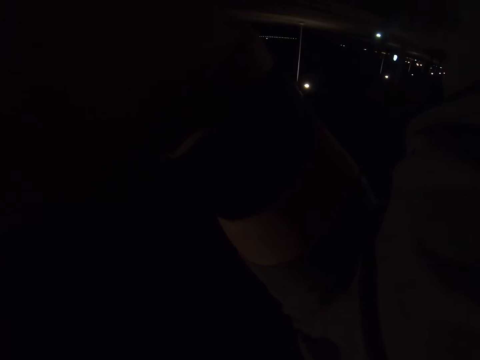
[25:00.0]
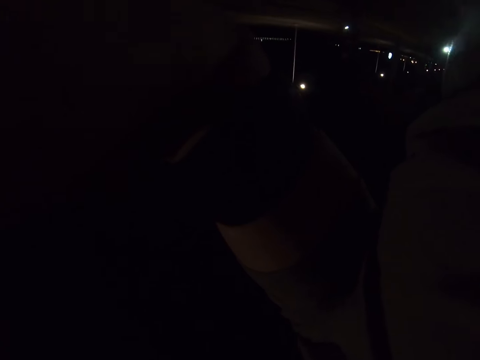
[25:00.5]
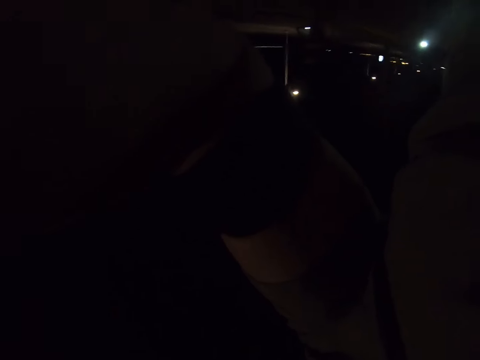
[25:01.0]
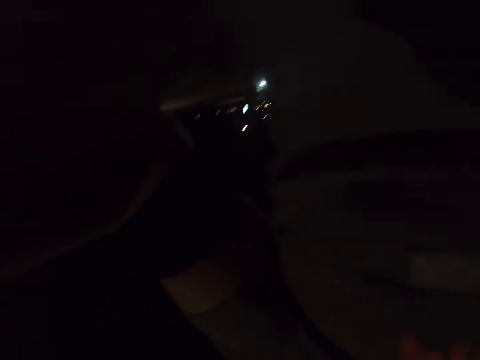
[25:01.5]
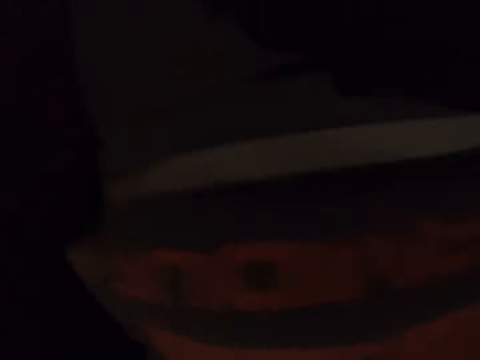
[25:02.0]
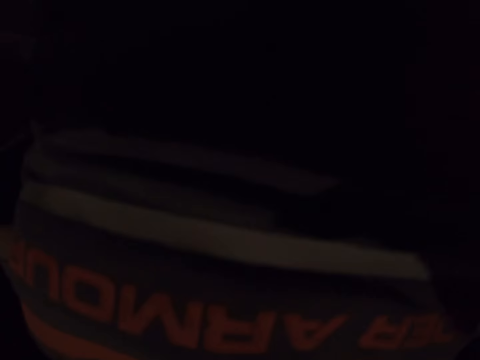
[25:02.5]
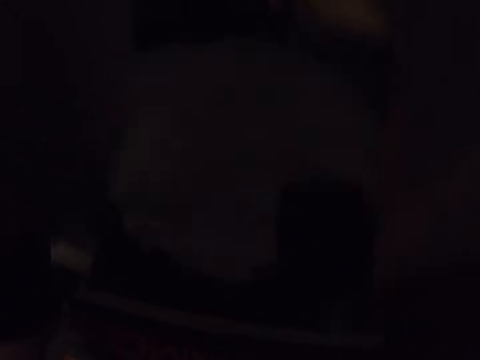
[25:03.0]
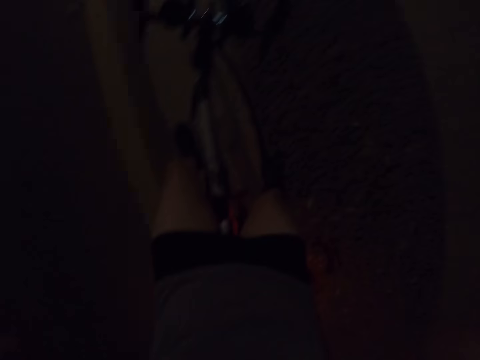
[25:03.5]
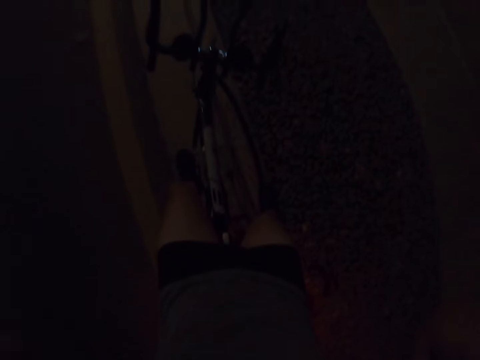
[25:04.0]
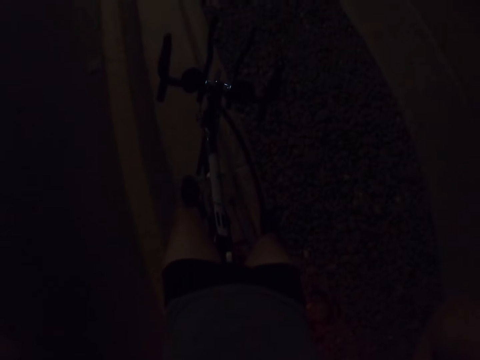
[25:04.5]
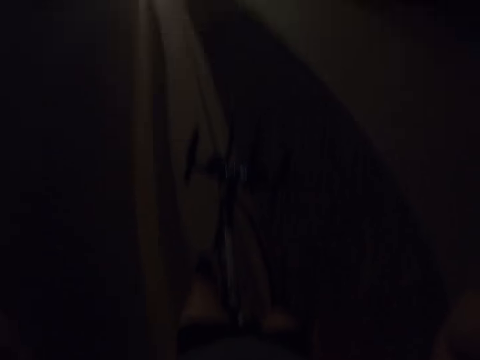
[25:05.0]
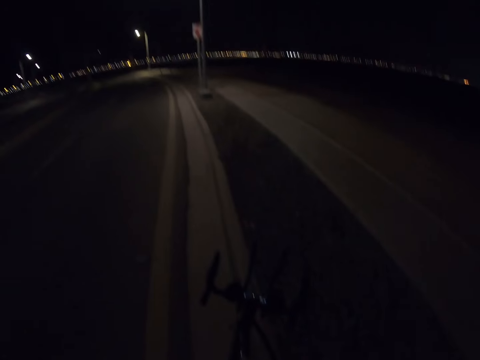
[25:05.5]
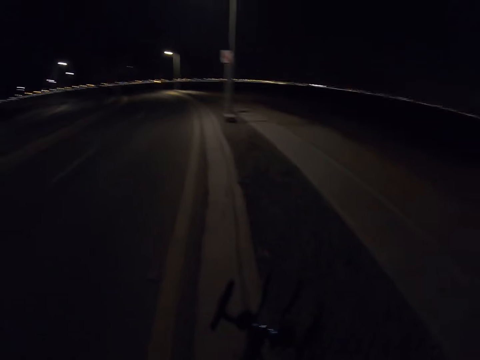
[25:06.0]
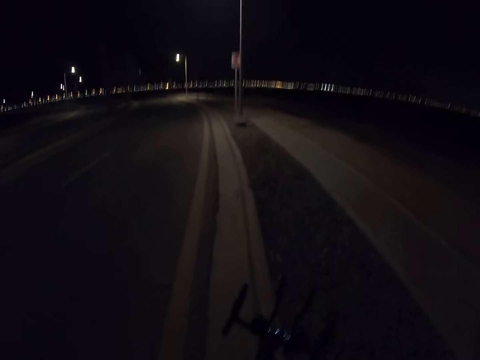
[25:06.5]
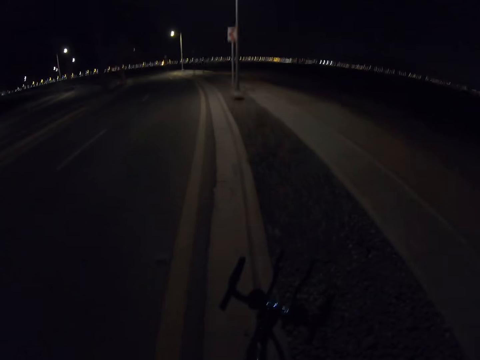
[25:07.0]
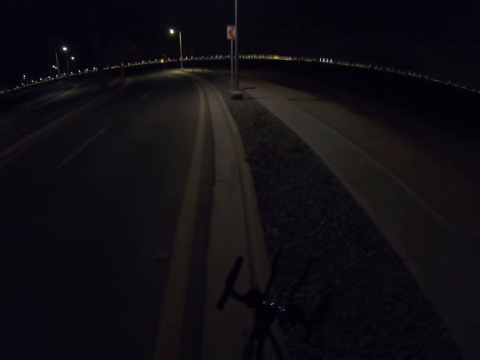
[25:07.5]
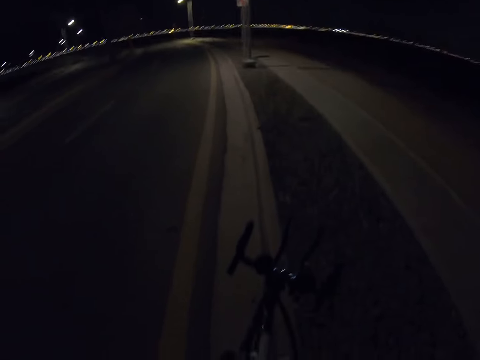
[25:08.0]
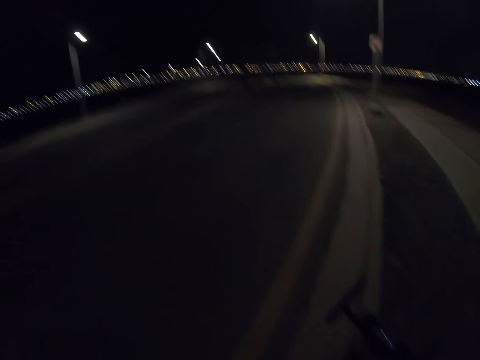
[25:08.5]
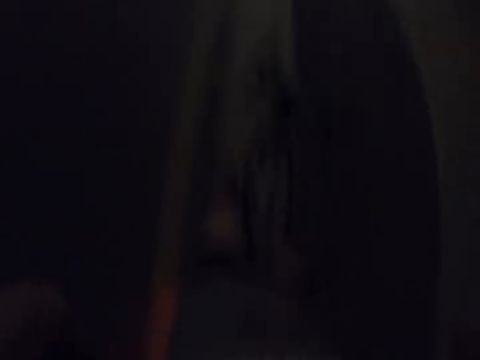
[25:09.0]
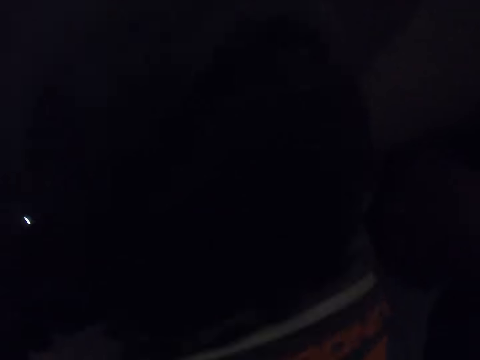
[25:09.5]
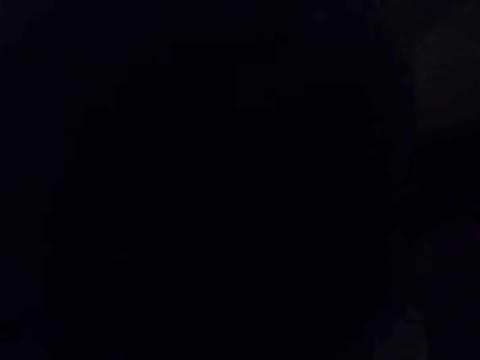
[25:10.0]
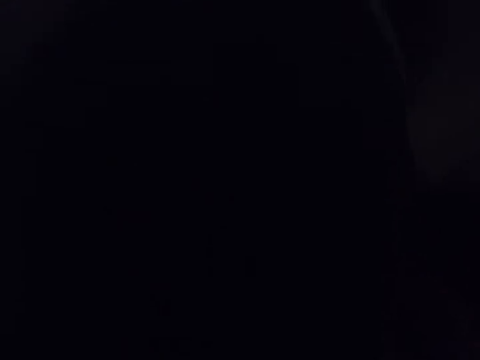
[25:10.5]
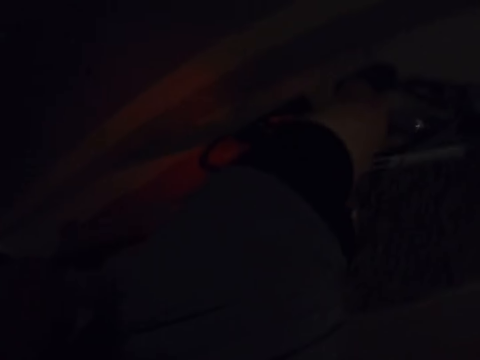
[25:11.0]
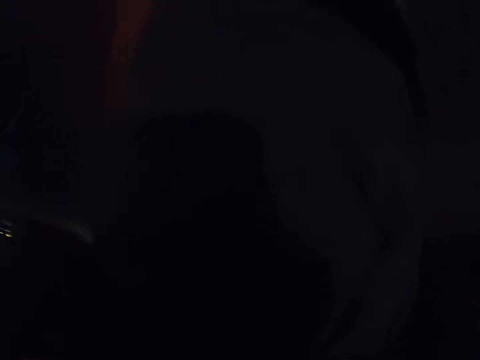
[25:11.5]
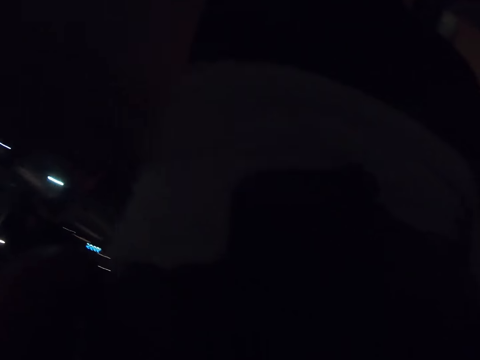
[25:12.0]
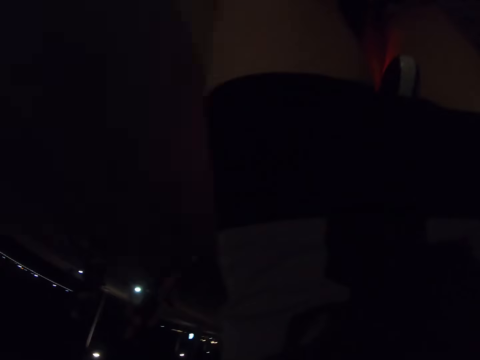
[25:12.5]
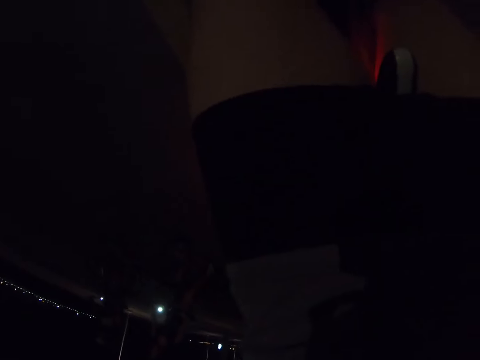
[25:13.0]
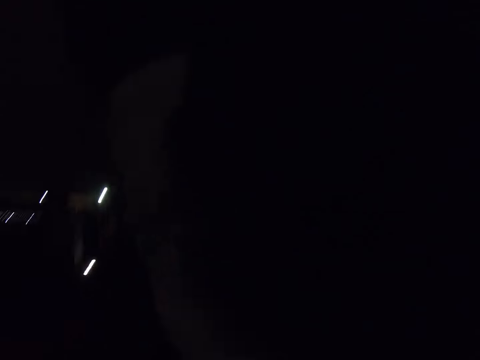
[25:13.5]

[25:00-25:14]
The camera wearer carries the camera in his hands. He looks down. He wears the camera on his head. He looks around. He looks at the t-shirt.

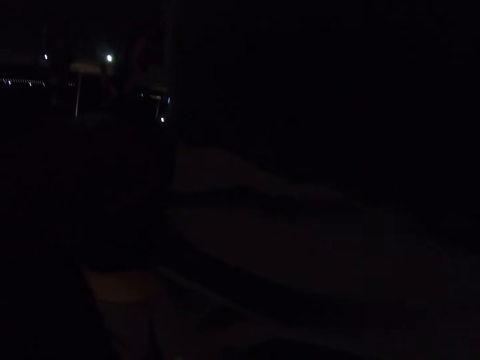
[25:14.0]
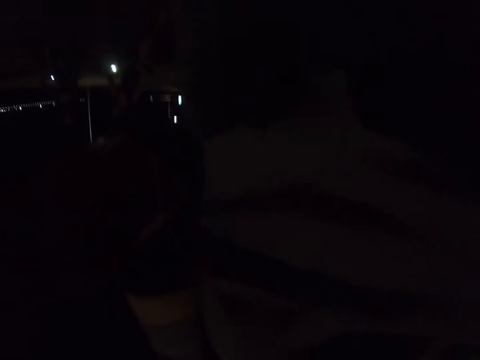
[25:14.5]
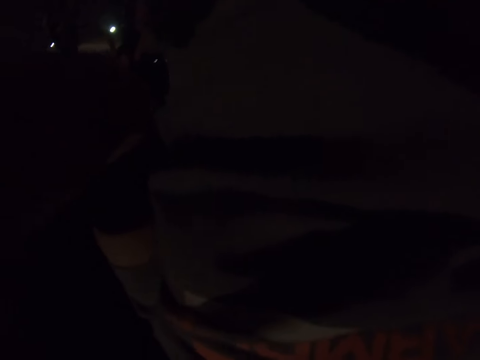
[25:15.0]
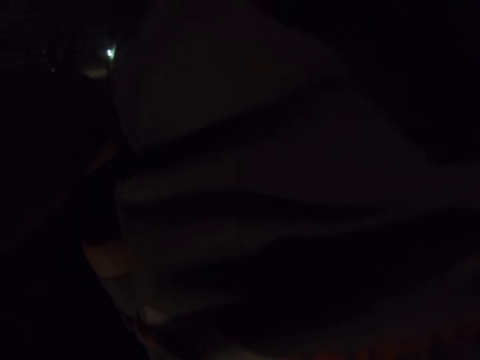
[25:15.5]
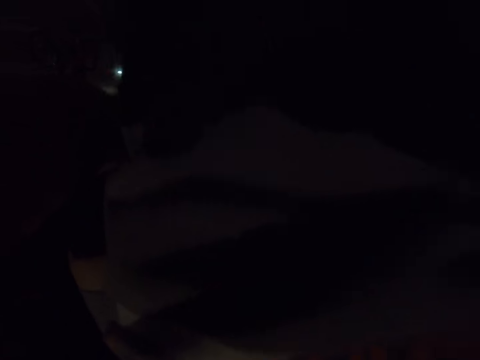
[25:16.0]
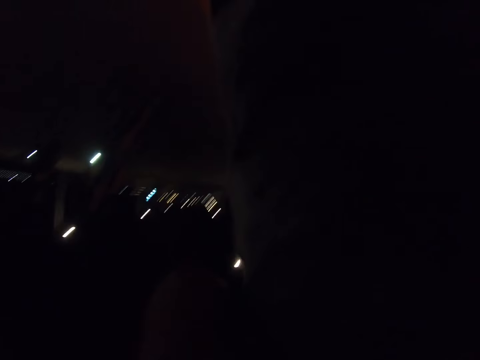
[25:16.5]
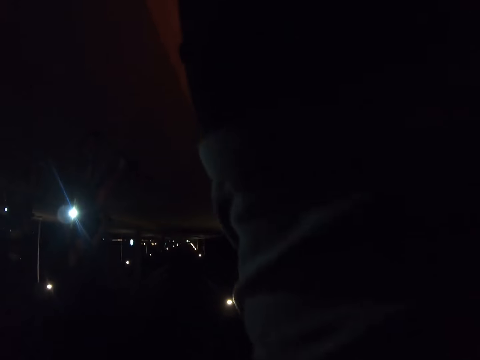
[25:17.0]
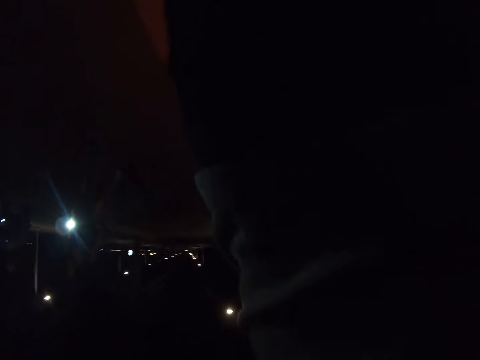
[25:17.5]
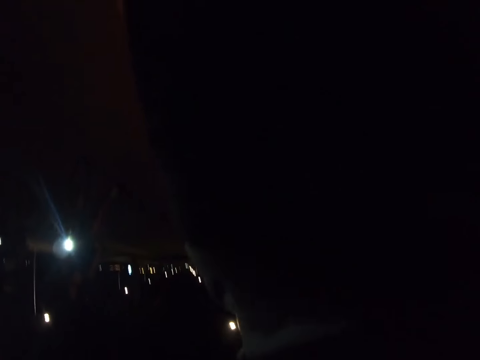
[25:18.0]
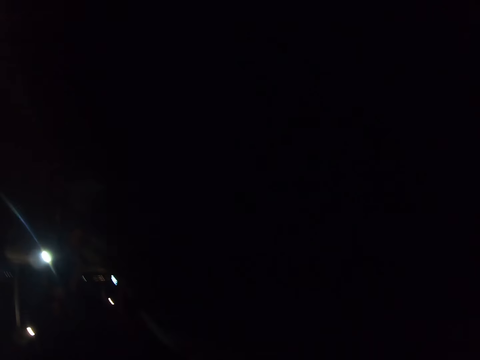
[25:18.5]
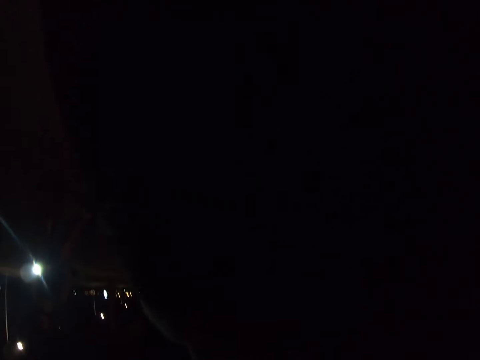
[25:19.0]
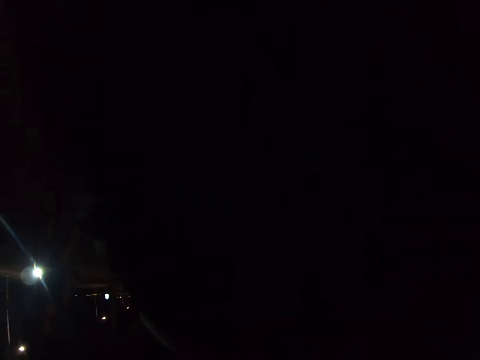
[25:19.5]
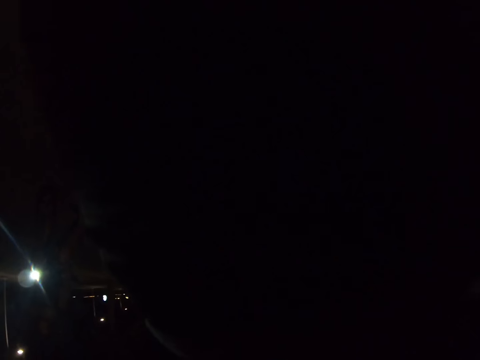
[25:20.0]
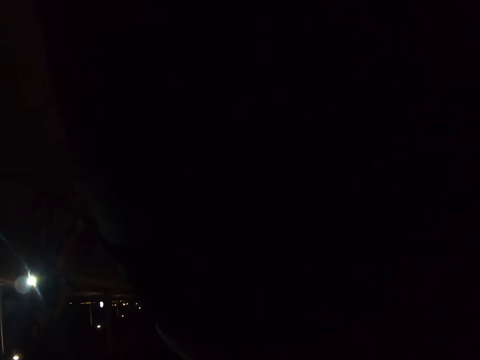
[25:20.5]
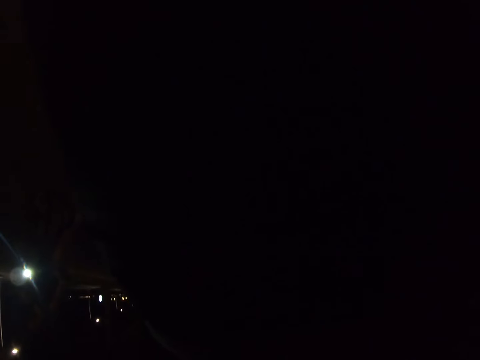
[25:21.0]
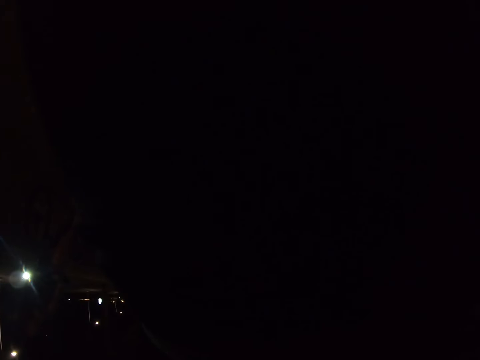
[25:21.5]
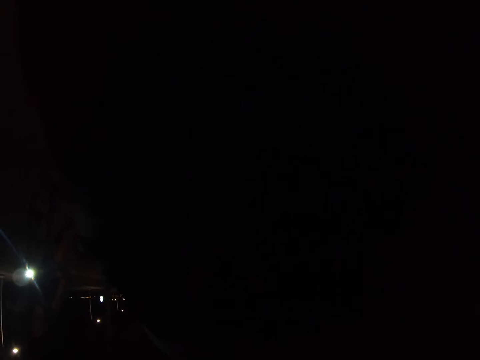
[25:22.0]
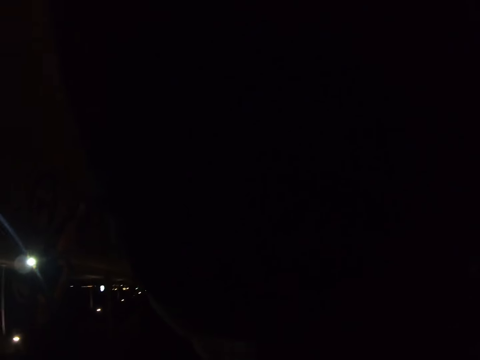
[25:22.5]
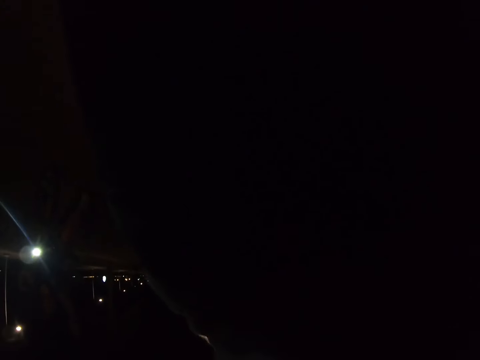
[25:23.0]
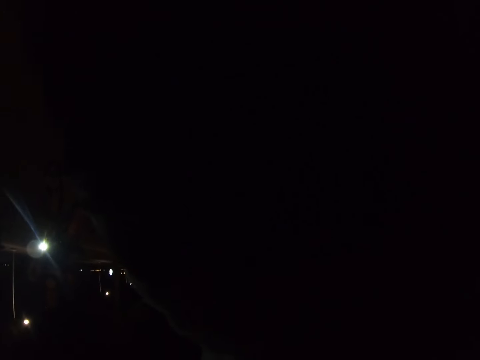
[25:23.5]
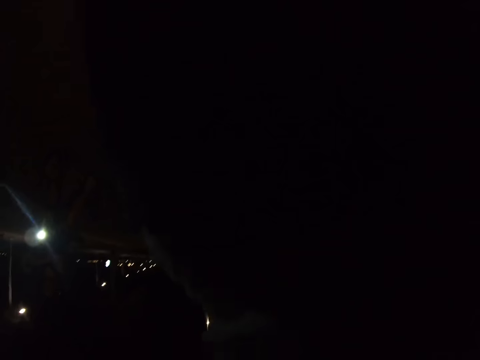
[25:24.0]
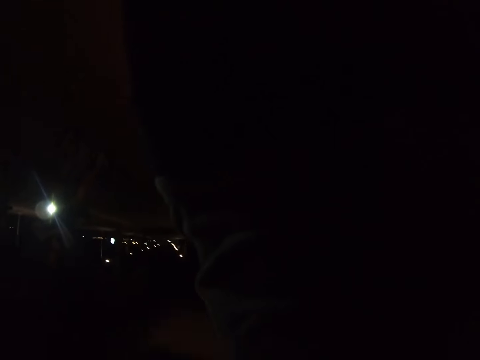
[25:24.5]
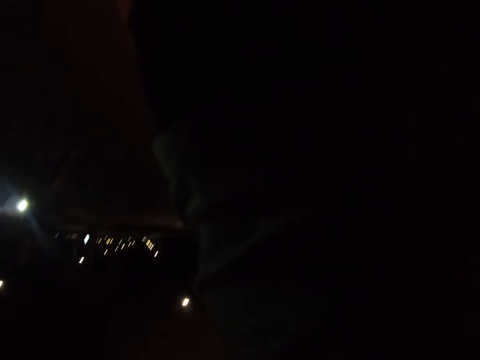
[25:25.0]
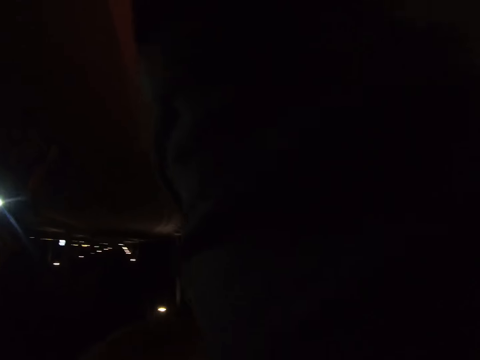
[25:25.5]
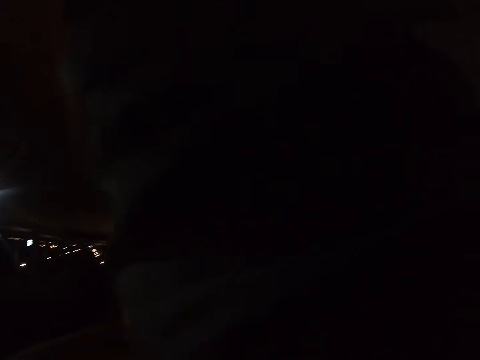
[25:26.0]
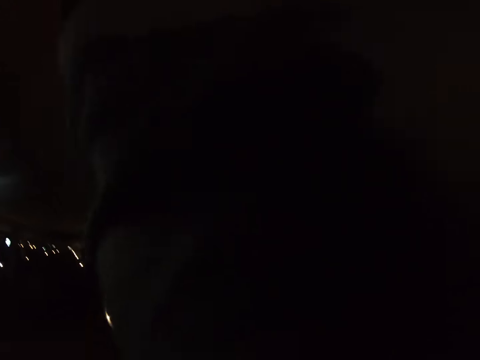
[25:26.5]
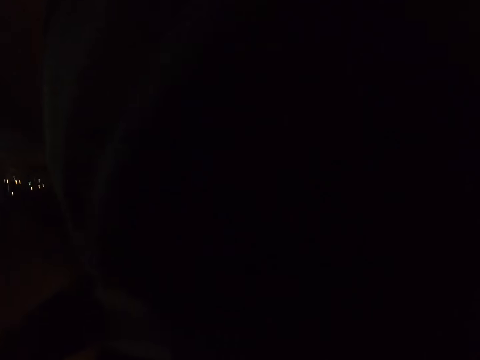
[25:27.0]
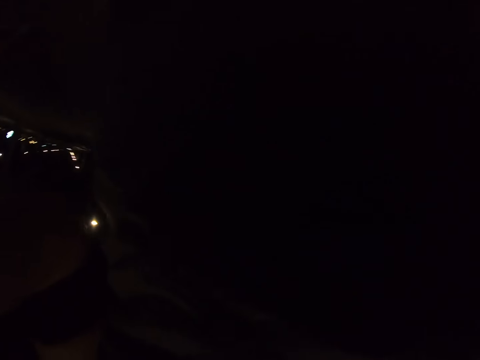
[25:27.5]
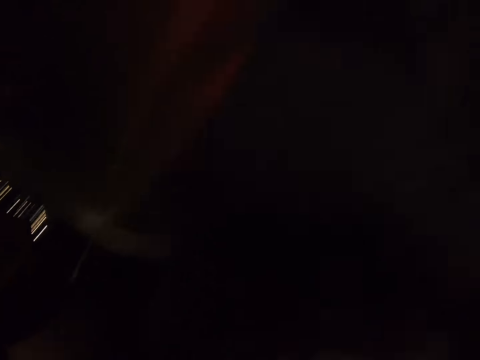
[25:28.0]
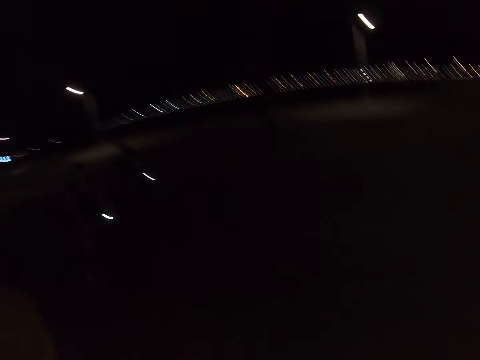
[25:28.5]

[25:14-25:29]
The camera wearer carries the camera in his hands.
